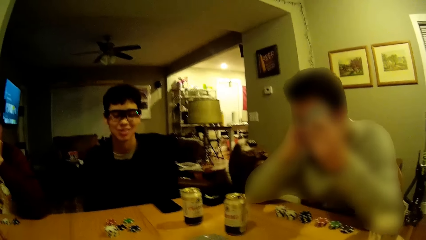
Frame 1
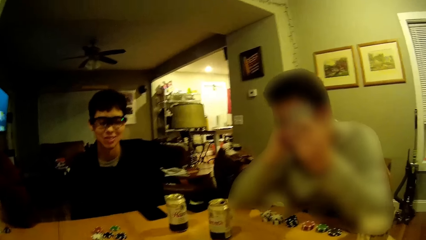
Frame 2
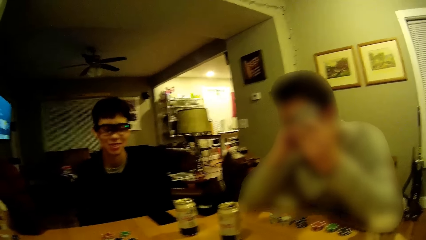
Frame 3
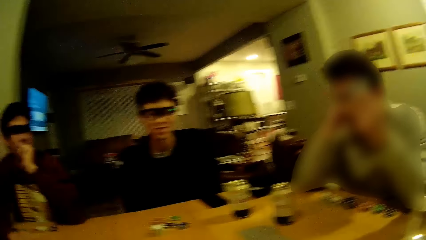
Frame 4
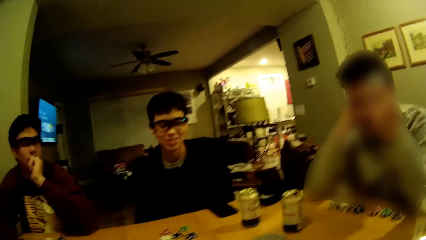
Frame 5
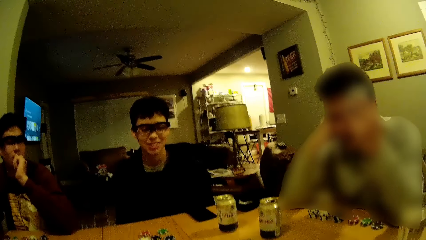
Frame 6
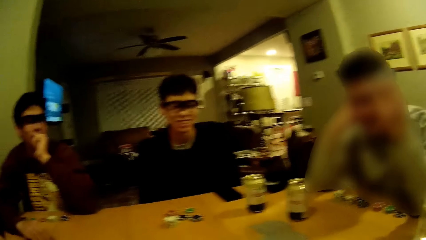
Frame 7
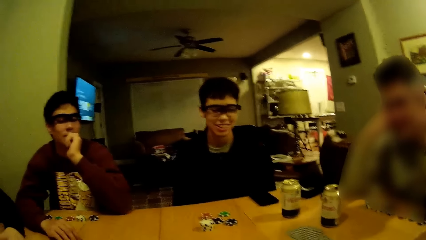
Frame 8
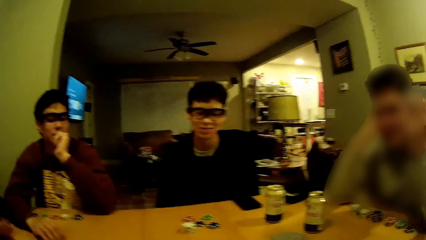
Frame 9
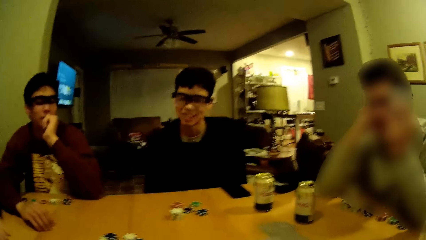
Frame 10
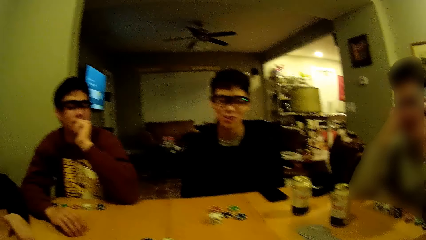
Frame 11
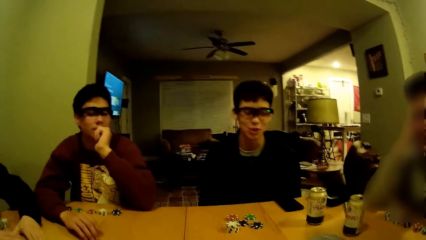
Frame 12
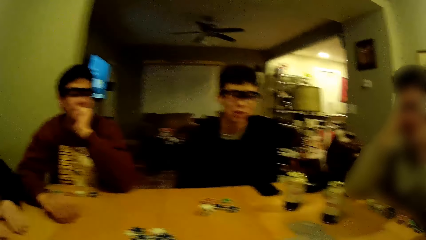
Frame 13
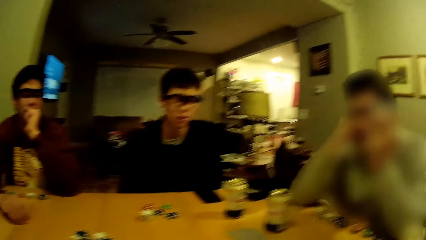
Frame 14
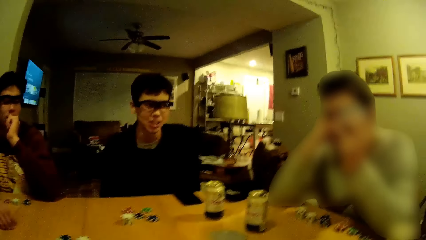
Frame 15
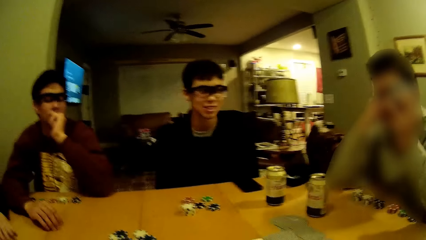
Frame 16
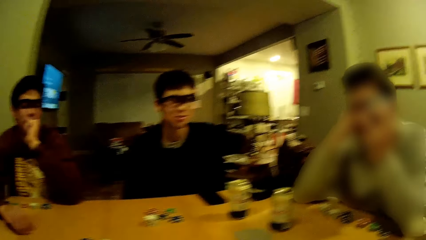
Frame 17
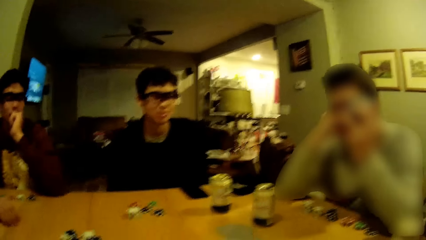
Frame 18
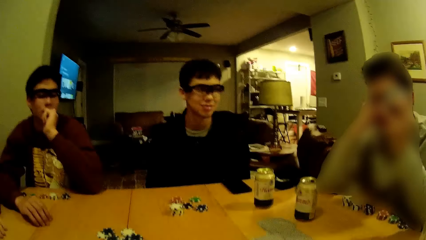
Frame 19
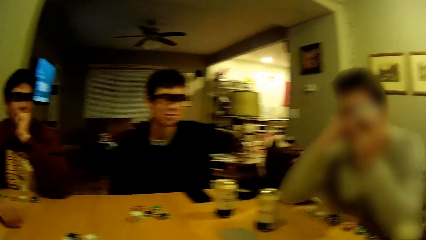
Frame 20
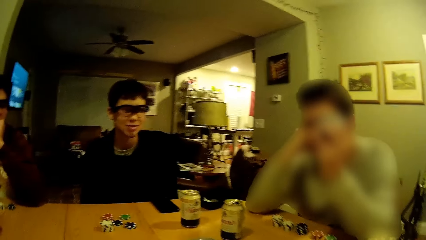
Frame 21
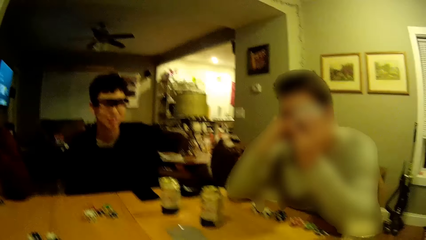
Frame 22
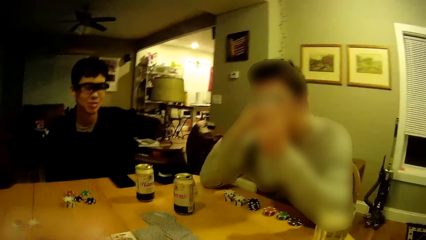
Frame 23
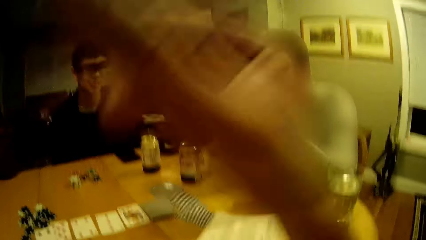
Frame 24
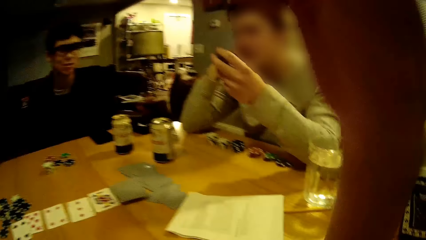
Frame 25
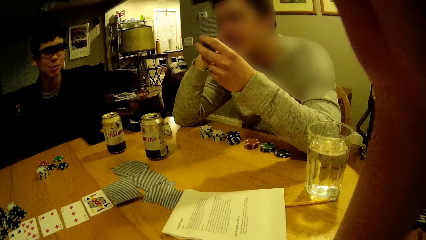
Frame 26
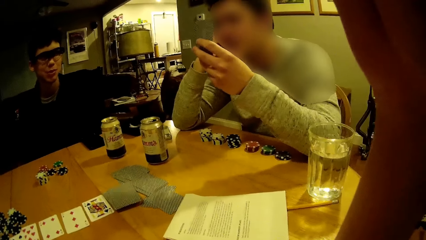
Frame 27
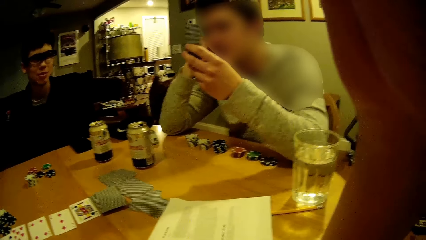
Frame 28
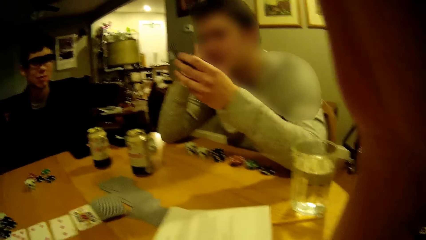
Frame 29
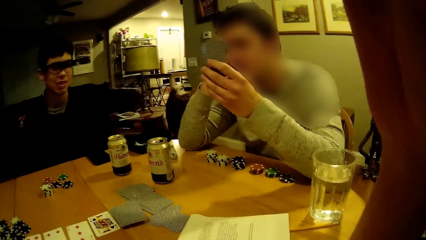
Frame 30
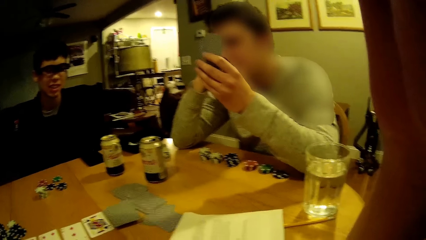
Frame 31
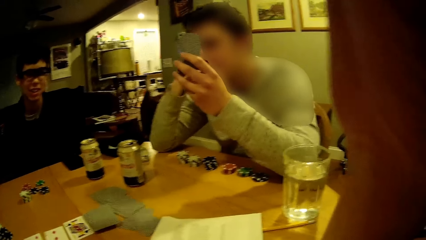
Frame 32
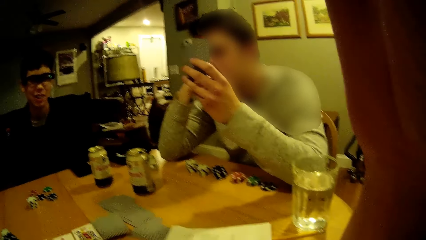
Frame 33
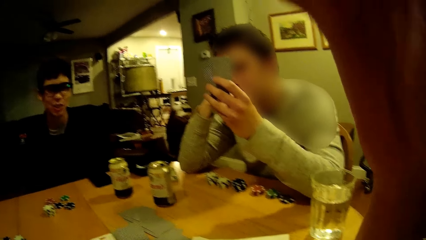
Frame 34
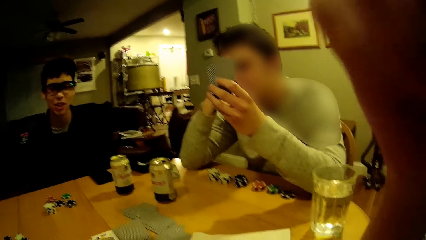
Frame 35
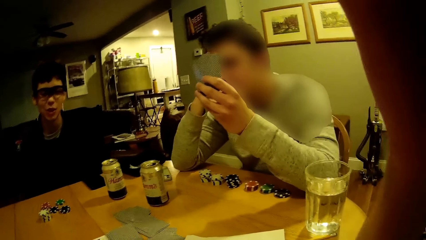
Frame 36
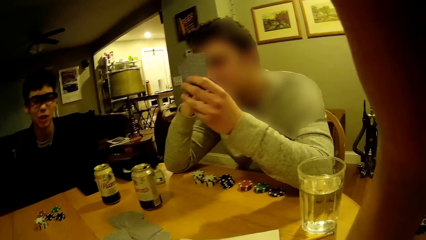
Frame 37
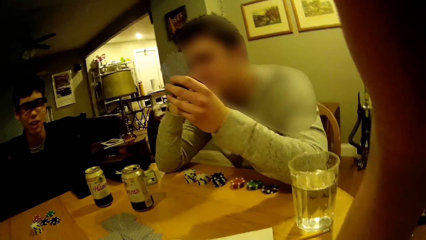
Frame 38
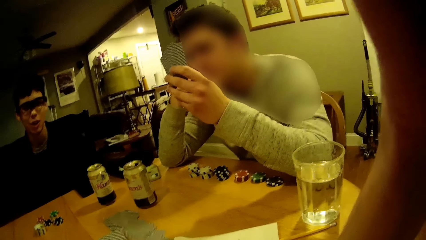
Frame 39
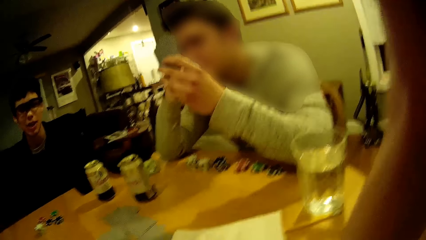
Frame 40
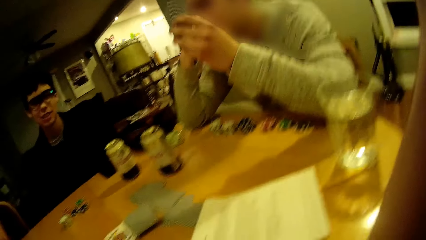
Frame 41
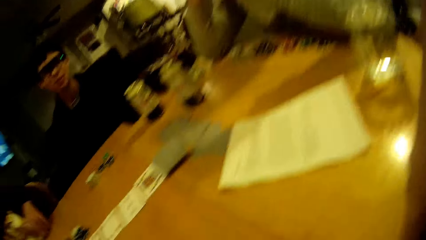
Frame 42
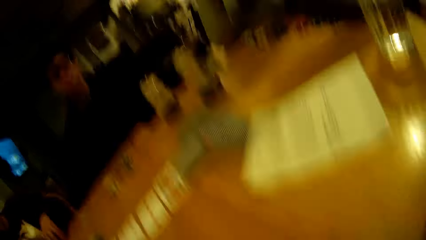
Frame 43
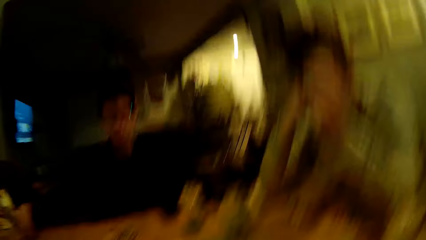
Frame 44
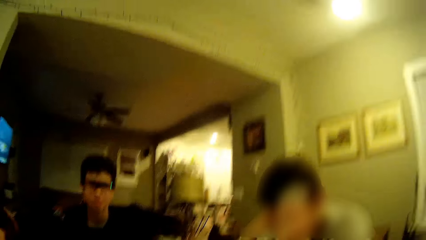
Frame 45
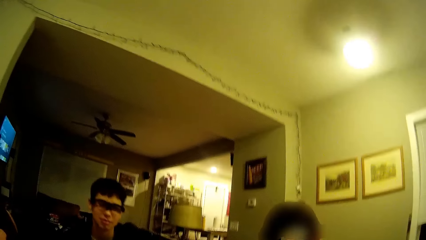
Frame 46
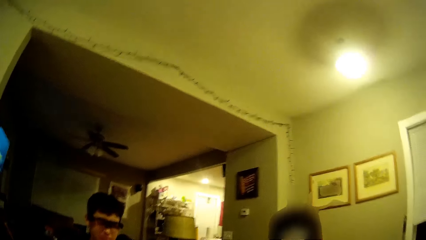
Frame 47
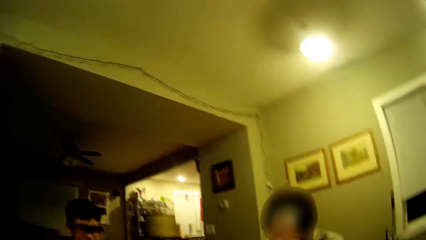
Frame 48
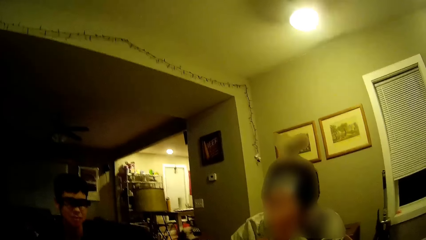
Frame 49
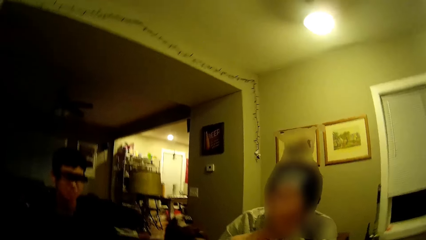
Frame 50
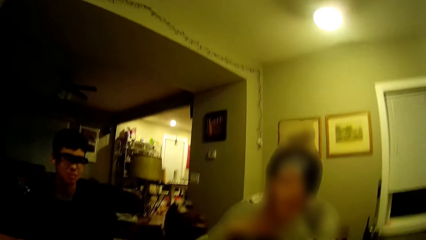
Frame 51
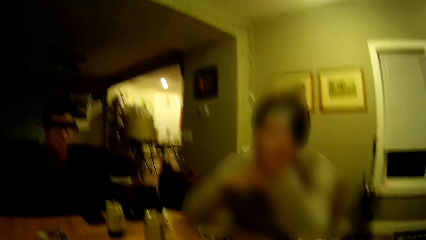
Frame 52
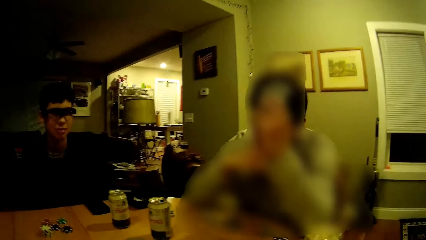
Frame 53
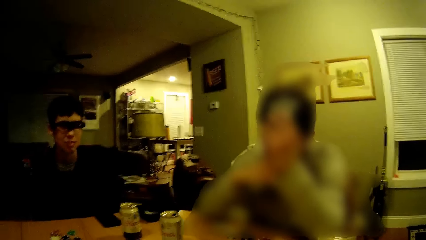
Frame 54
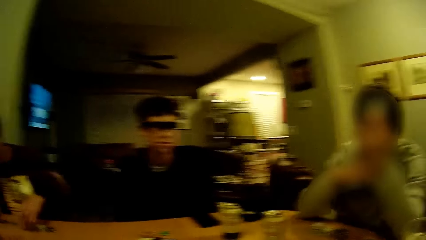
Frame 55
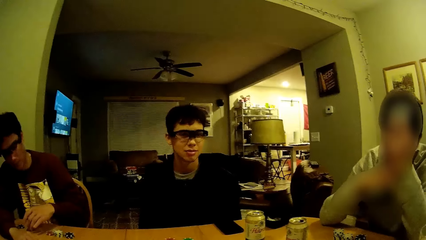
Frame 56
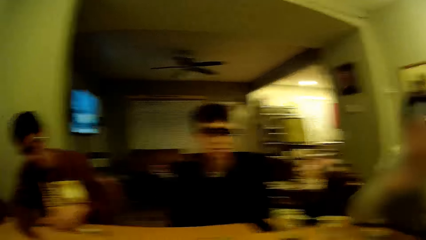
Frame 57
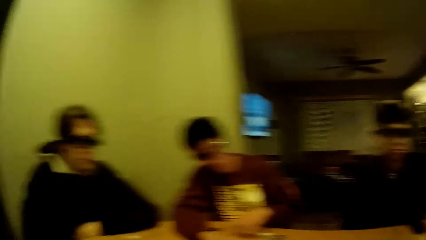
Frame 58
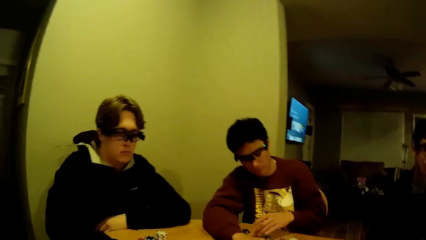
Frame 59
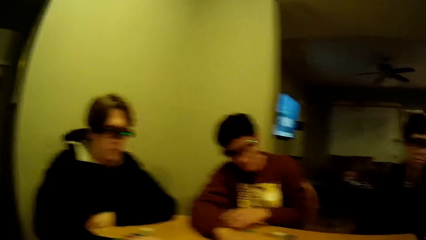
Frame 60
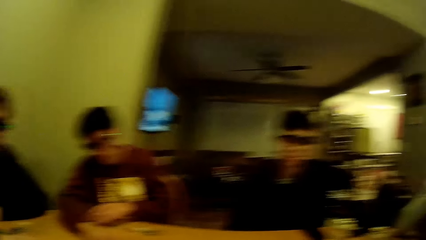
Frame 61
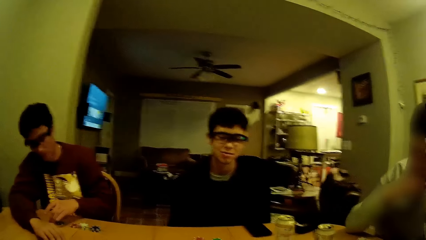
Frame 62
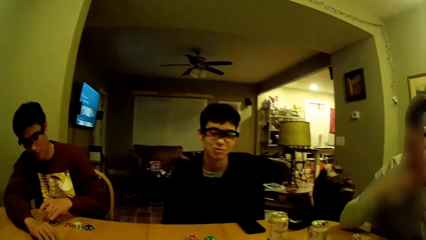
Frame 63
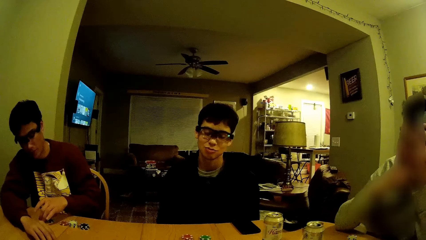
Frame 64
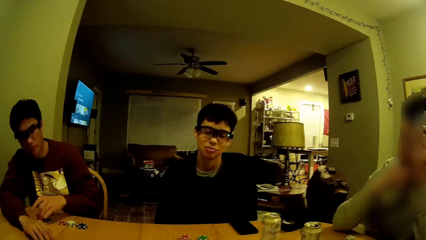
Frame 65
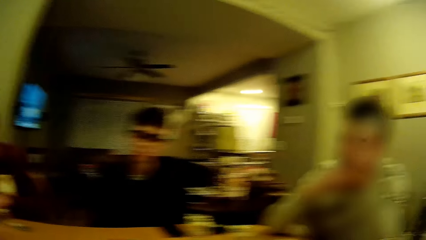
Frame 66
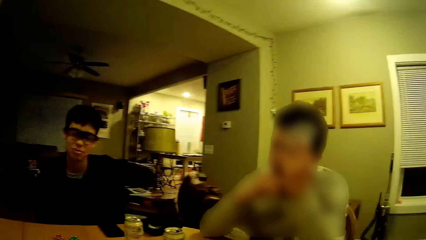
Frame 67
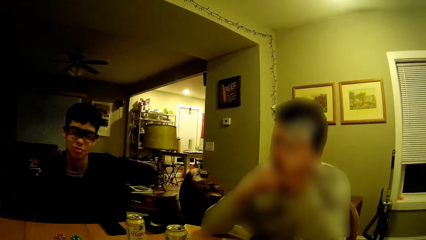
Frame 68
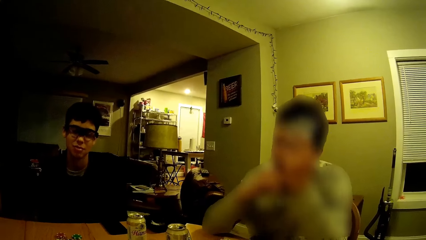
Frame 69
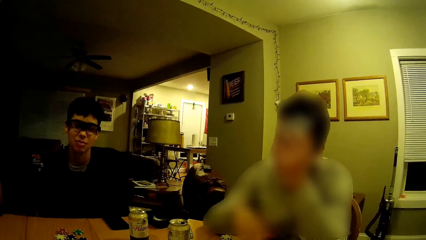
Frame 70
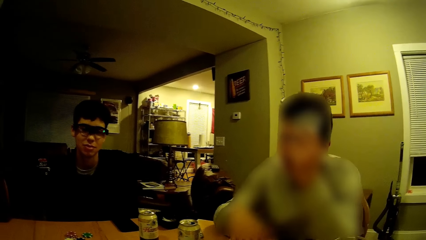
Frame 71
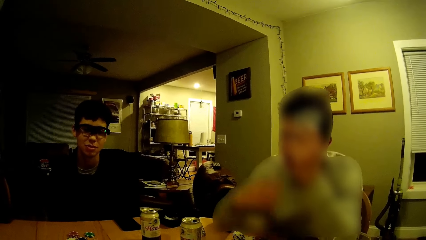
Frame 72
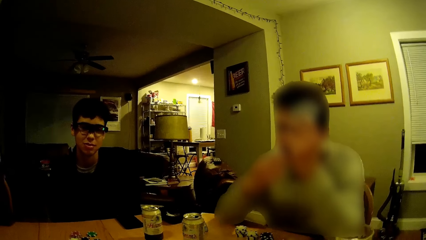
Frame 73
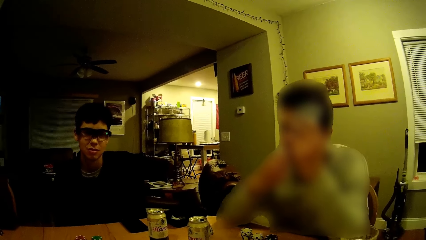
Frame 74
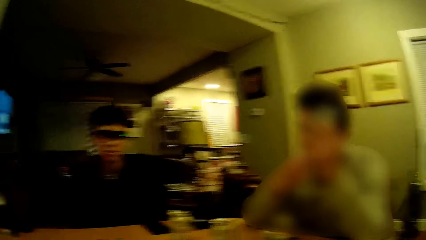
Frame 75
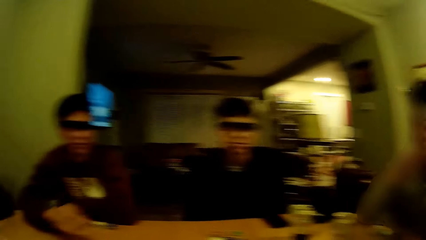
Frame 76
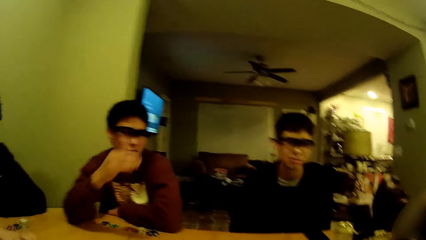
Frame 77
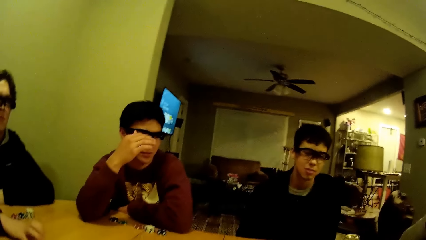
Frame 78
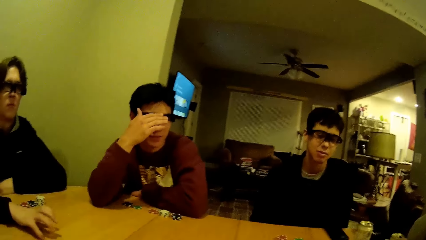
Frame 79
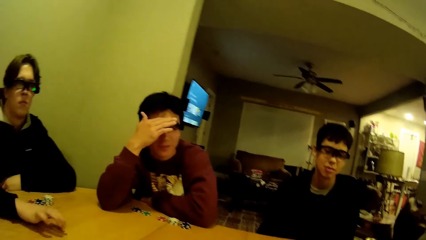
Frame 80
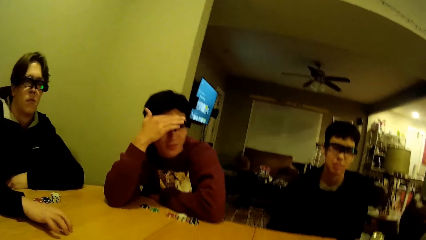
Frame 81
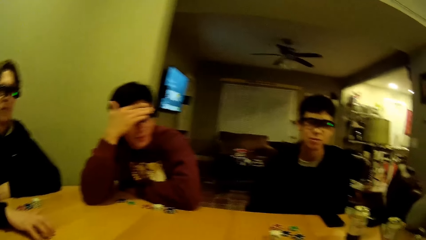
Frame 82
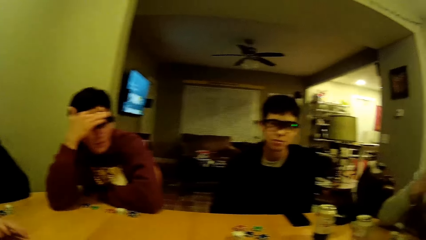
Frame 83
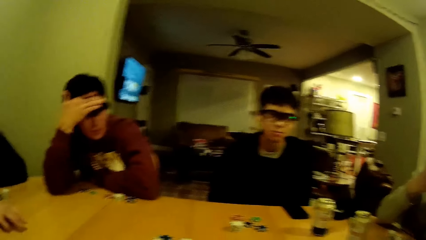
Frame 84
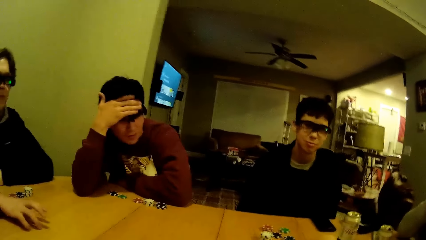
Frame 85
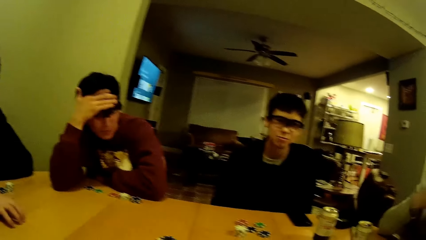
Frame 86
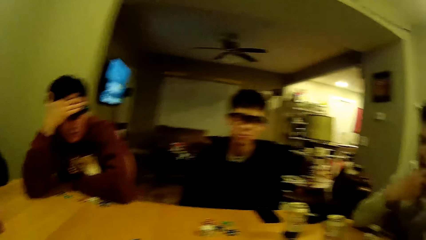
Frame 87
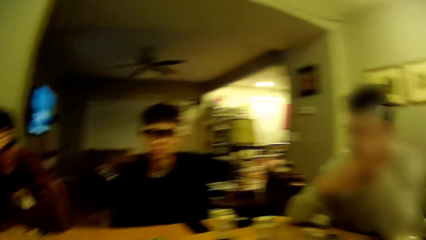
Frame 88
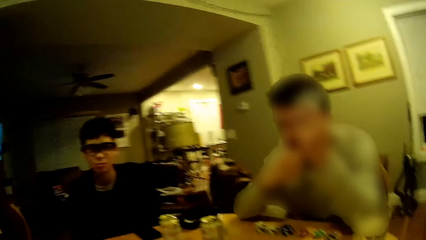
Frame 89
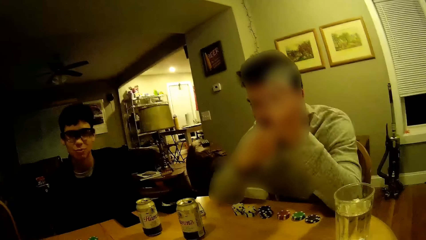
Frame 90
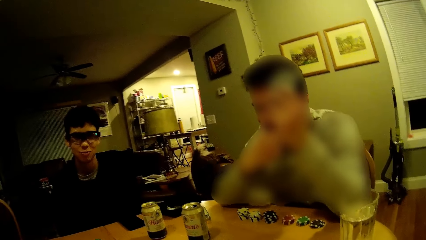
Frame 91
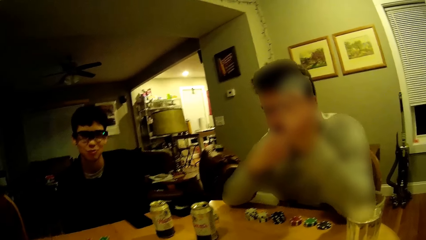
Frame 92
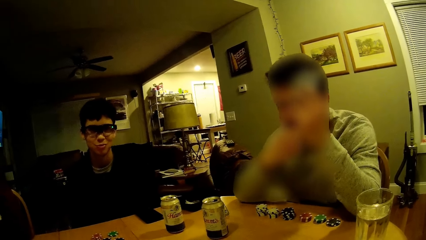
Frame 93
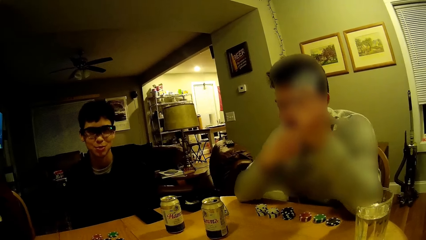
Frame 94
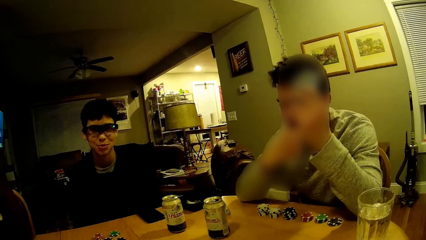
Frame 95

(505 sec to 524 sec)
The camera wearer looks around the house and dialogues with a man. The man touches his face with his right hand.
